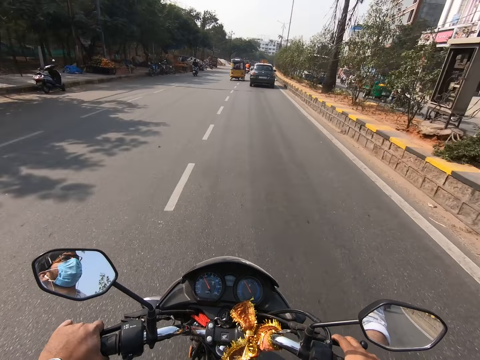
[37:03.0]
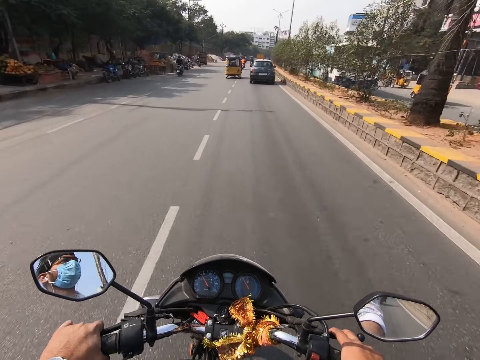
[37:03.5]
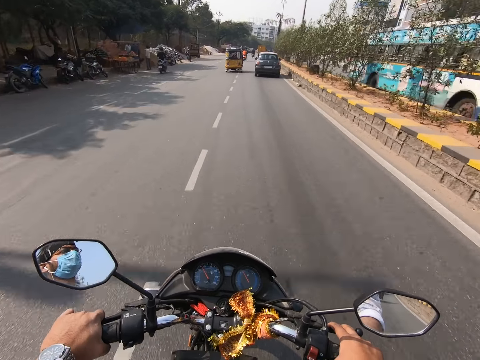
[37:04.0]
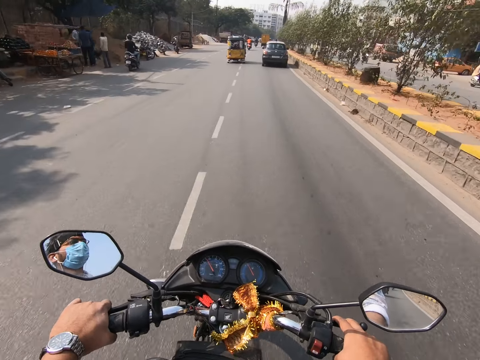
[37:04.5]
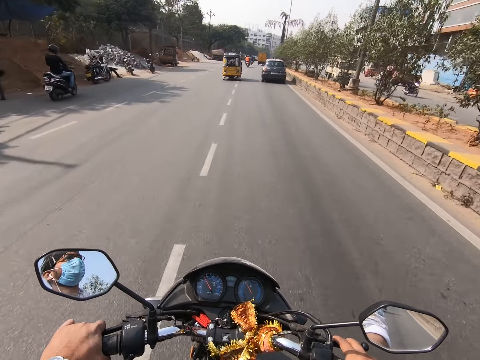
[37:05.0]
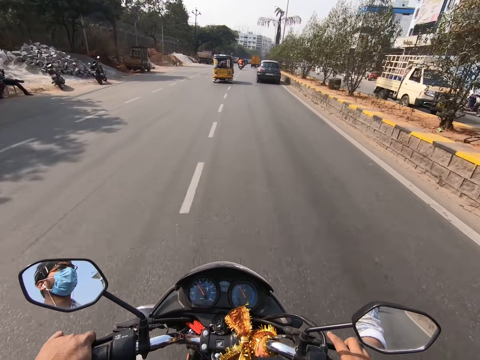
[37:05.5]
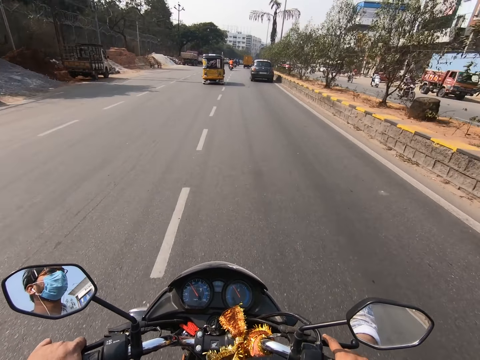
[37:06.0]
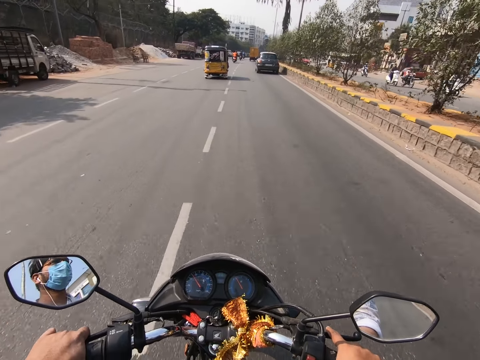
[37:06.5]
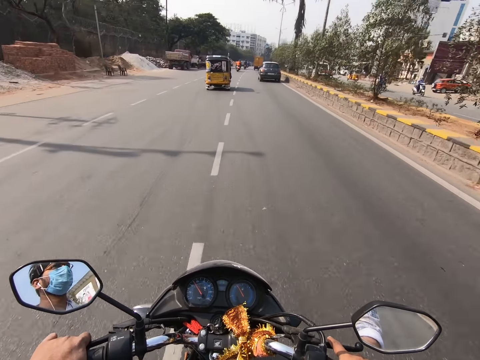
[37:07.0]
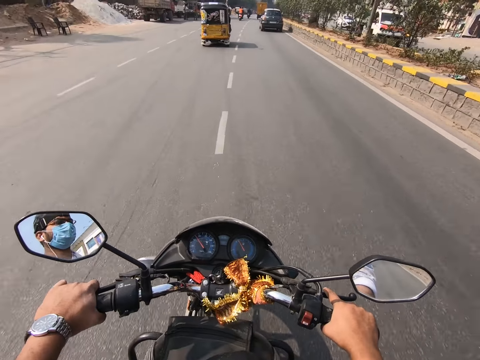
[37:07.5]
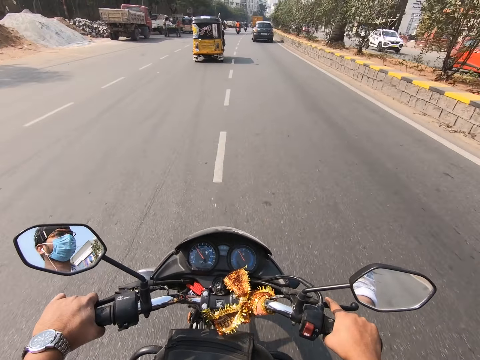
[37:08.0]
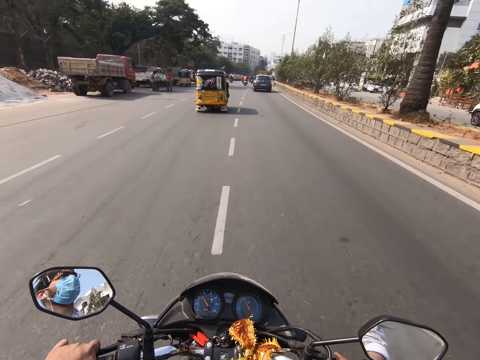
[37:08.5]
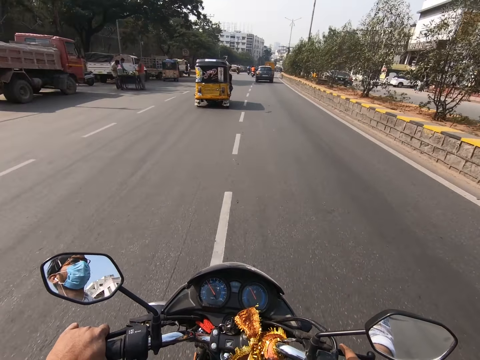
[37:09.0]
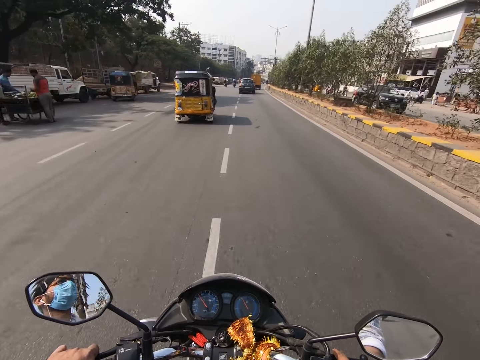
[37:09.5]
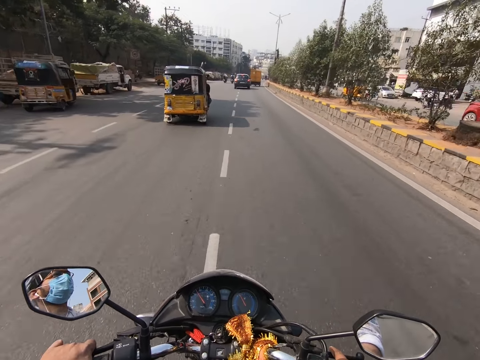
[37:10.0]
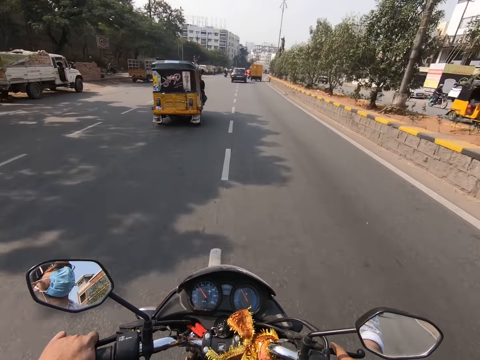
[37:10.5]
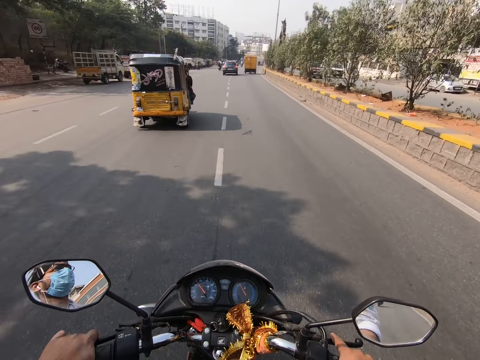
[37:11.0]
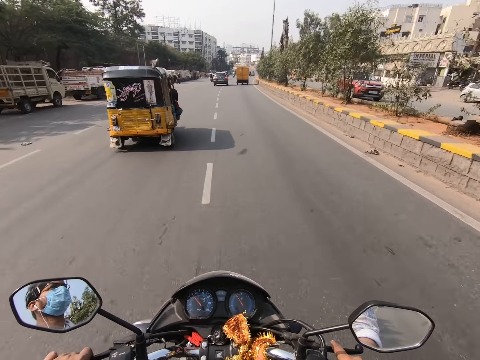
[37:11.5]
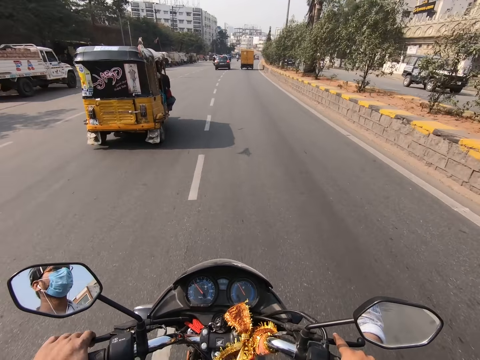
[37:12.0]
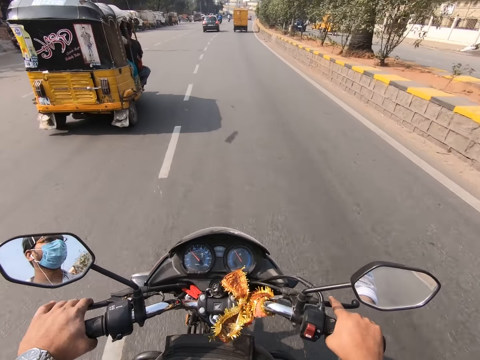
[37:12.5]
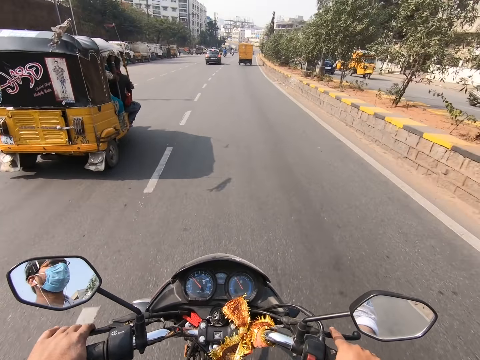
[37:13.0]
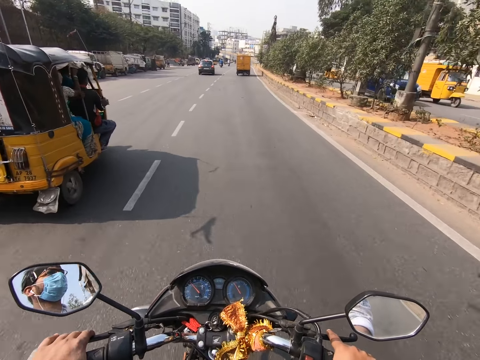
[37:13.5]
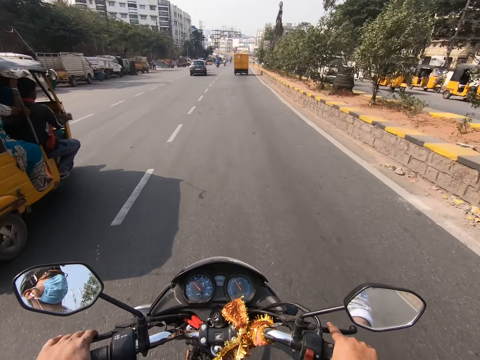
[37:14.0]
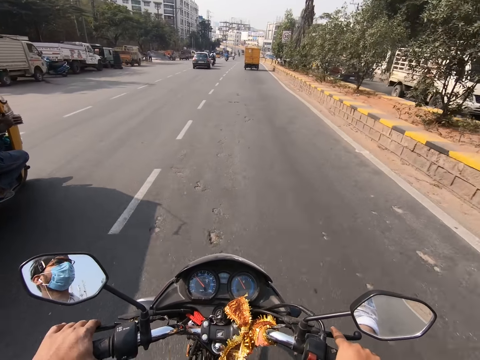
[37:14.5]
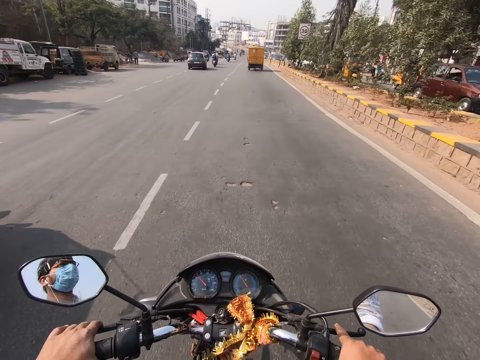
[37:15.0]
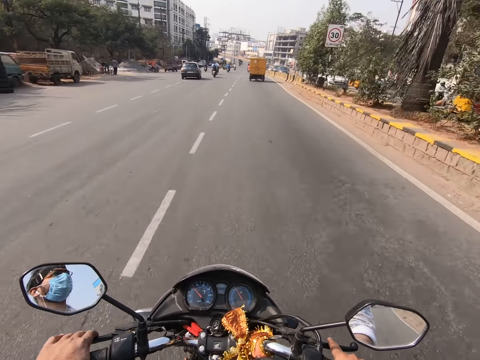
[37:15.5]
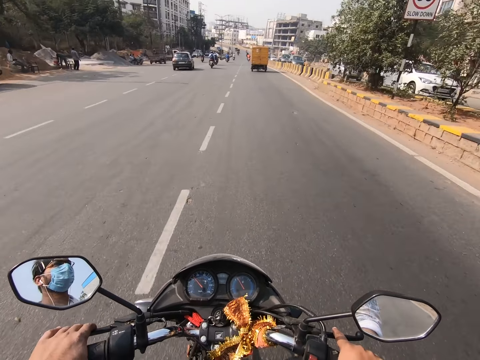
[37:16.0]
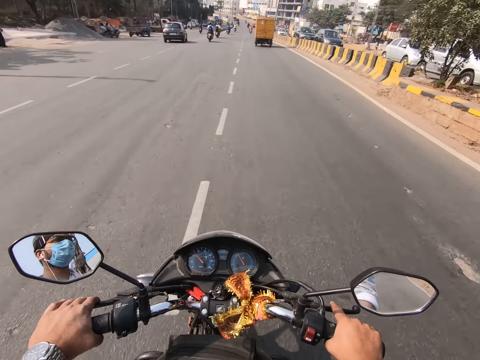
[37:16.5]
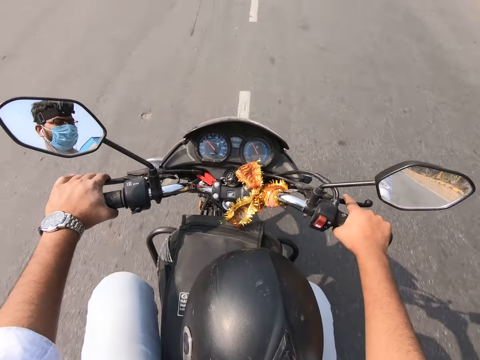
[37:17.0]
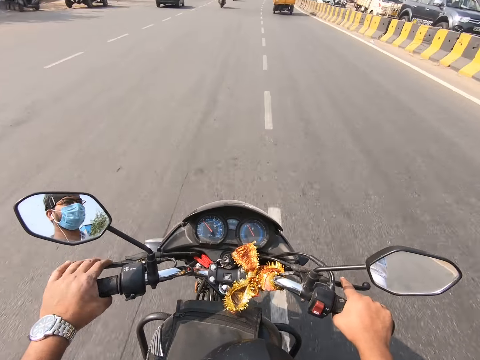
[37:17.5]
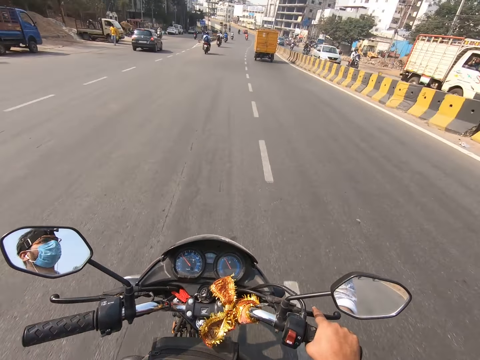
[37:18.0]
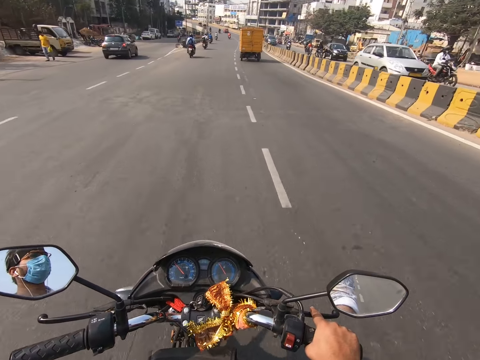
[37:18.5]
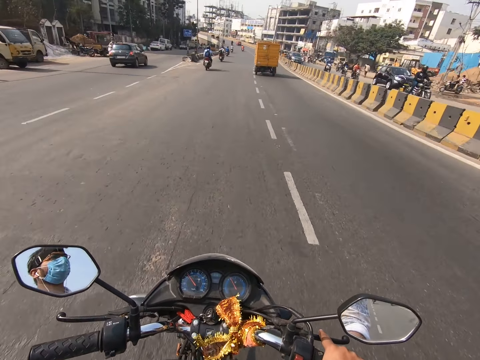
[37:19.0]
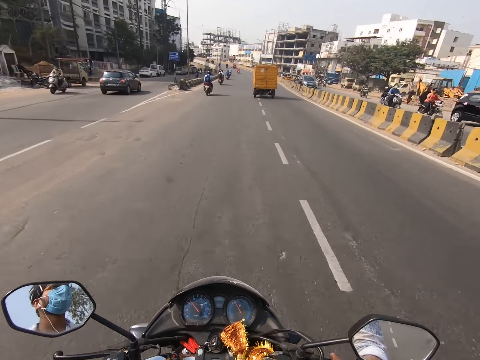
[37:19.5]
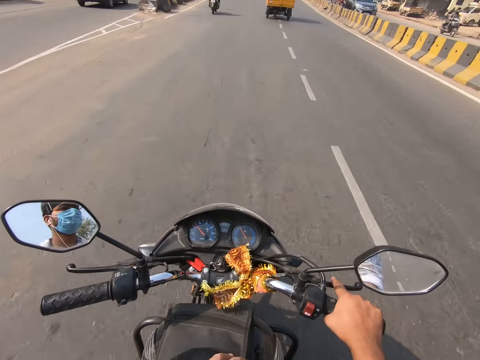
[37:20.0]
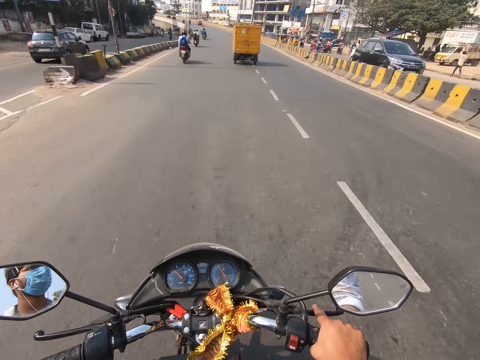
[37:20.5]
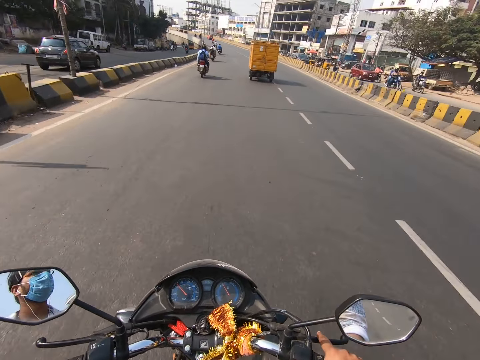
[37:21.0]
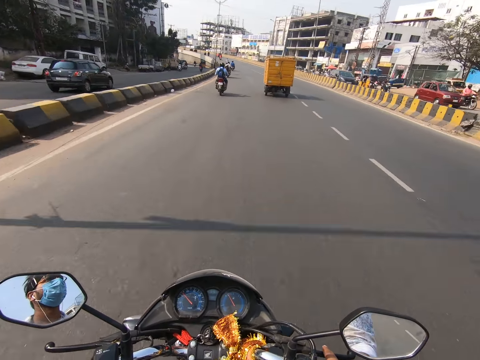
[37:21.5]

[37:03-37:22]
The camera wearer rides past a tricycle. He rides the motorcycle with his right hand on the handle bar. He removes his left hand from the motorcycle and places his left hand on a helmet on the fuel tank of the motorcycle.

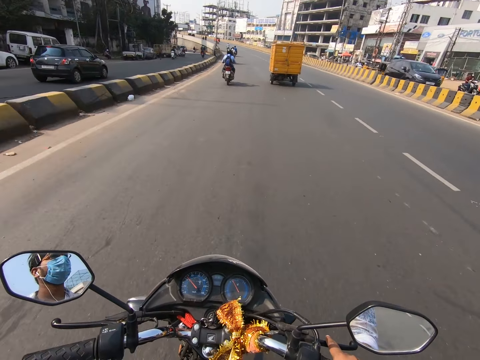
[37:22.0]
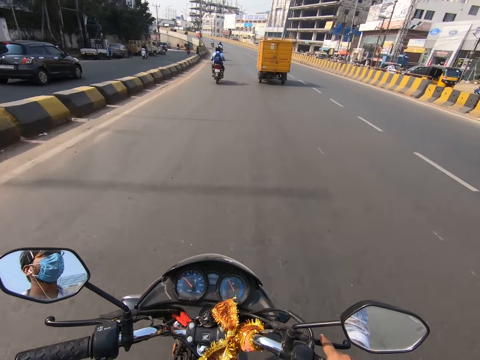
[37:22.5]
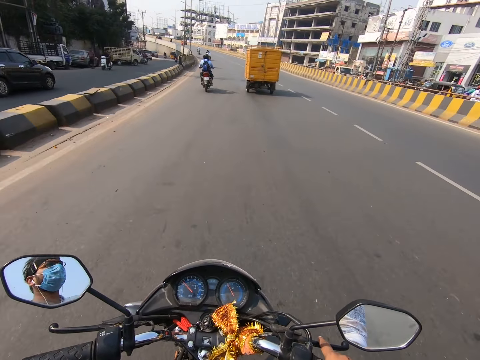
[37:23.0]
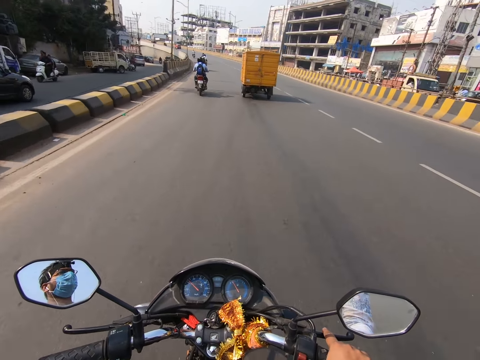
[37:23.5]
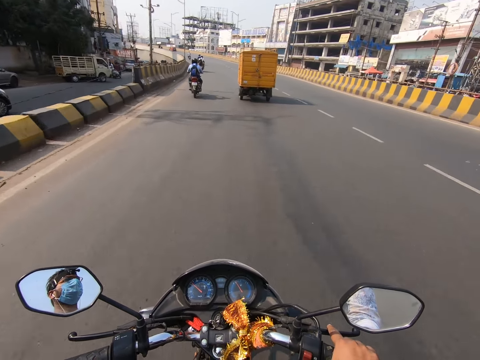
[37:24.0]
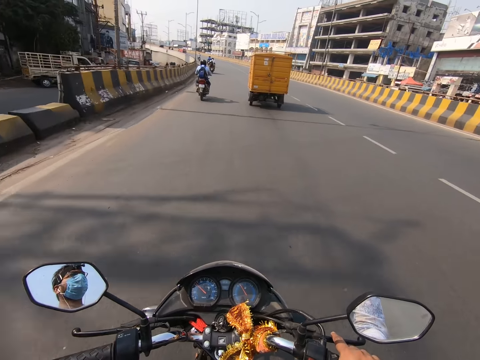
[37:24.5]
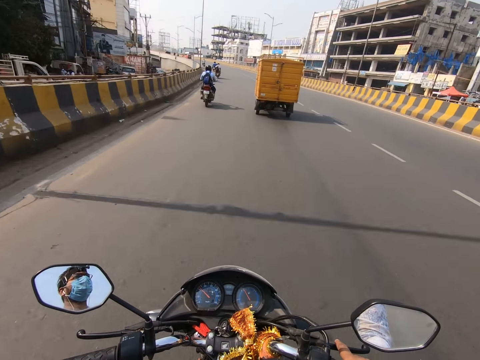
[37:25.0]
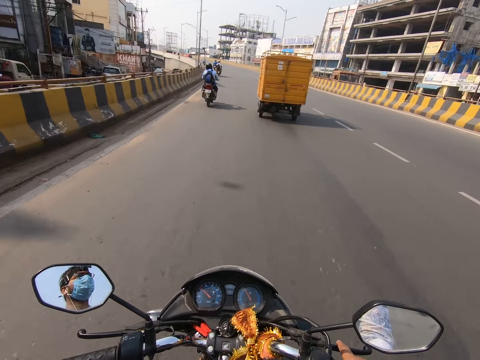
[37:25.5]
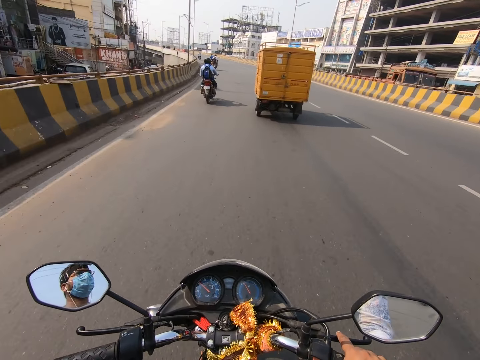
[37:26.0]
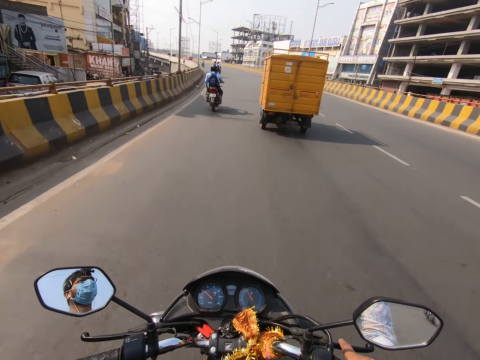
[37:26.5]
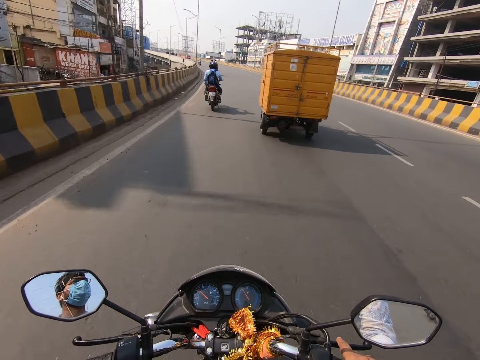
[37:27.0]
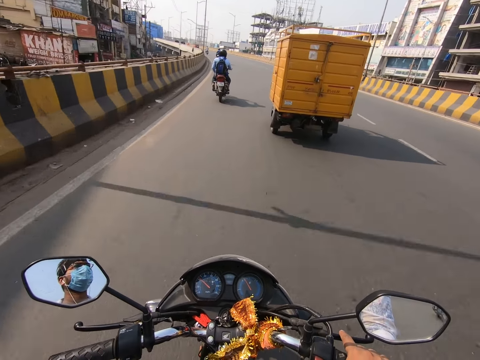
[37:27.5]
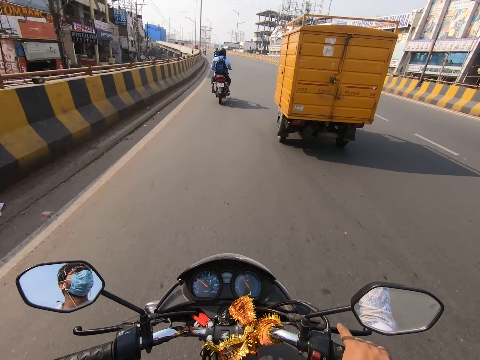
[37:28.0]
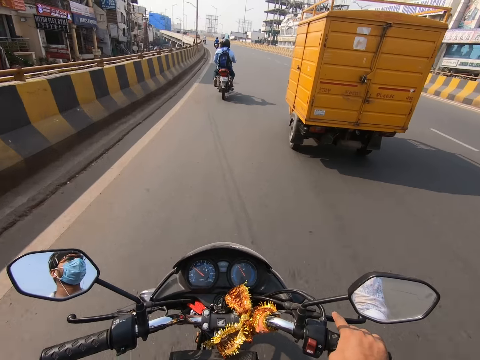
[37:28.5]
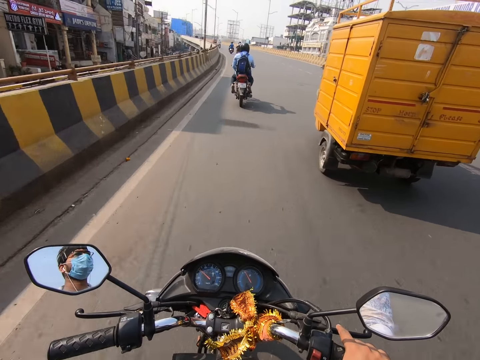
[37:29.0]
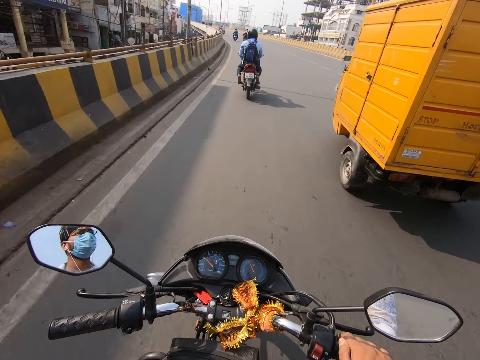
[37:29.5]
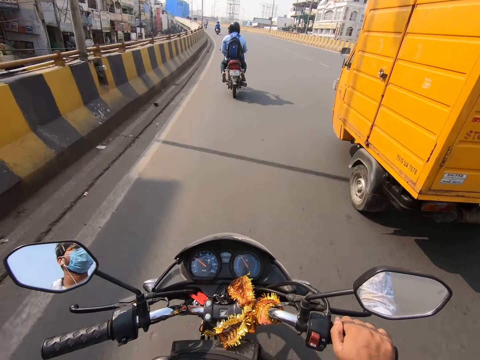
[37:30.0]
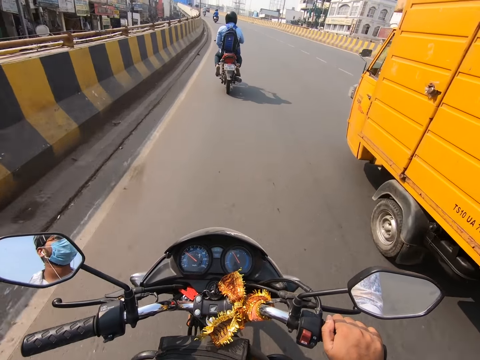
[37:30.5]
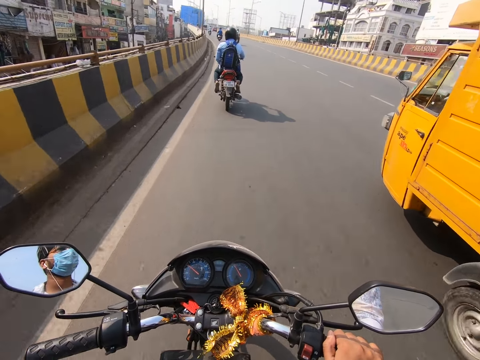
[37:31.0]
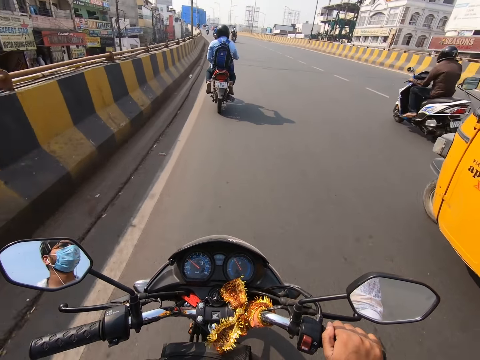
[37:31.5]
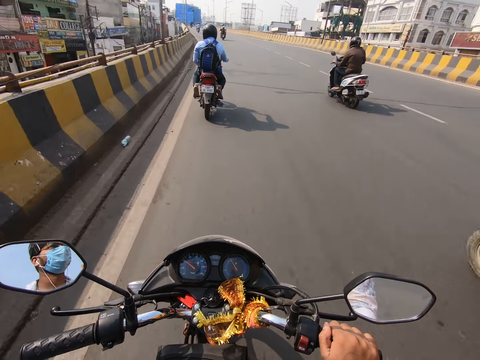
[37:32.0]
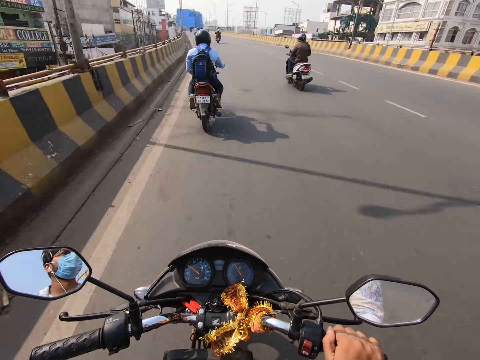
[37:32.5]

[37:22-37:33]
The camera wearer rides past a tricycle.
